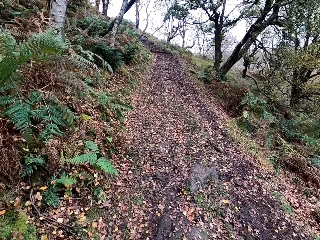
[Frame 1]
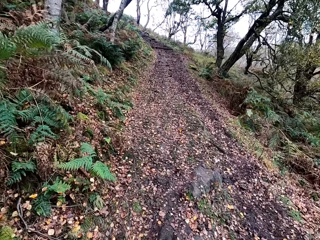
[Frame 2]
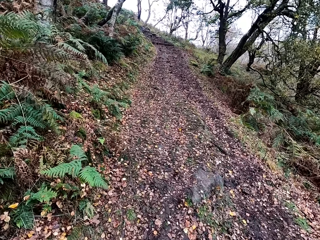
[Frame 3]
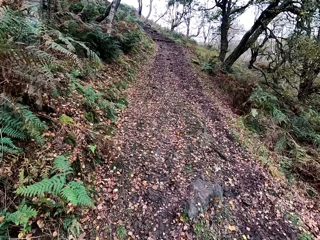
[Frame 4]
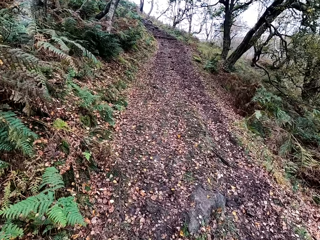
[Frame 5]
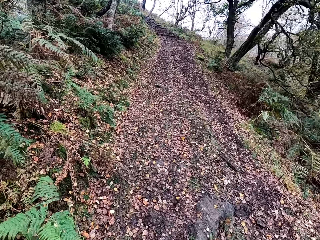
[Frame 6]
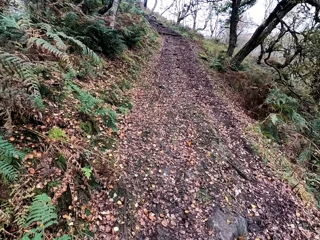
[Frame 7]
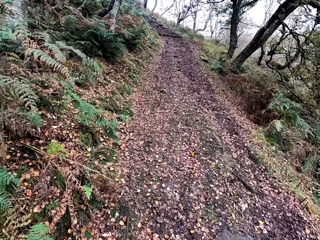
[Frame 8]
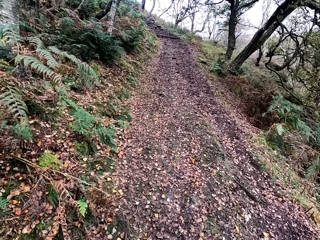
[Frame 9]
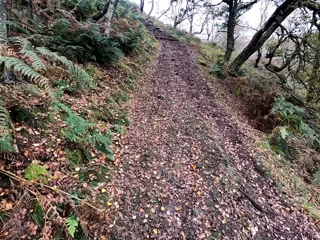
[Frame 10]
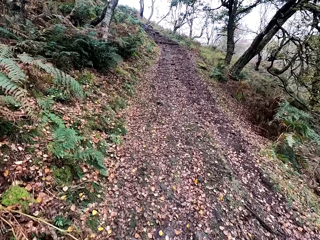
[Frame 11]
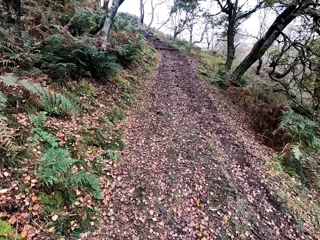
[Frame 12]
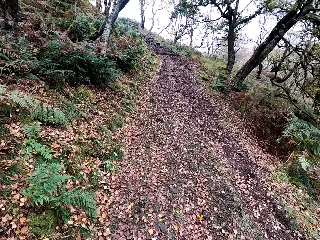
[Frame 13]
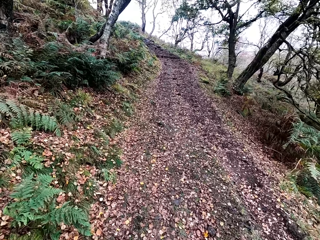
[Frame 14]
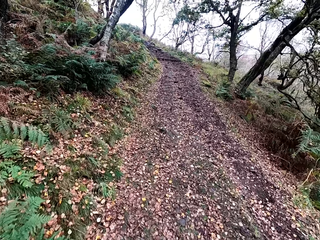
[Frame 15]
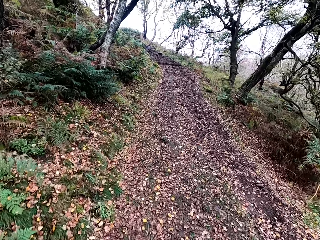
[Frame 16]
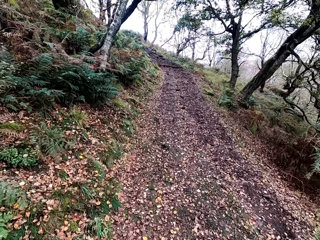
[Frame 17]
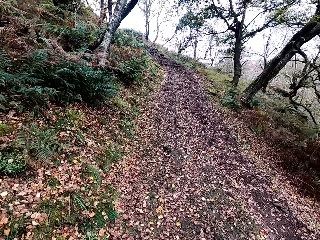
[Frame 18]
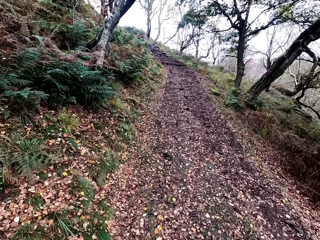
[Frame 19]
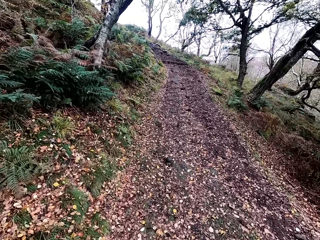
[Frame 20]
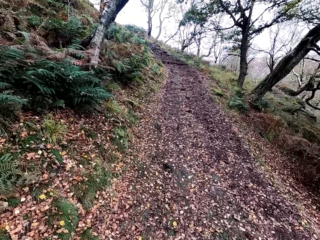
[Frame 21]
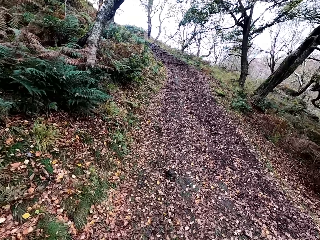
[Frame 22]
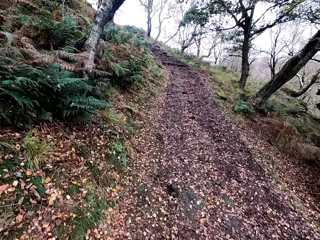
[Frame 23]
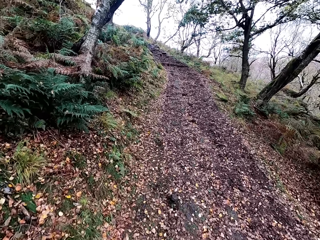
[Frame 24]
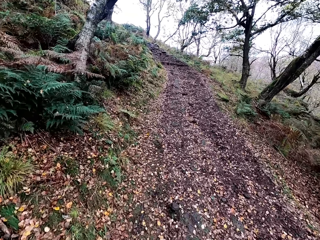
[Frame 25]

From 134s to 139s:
The camera wearer climbs a mountain.

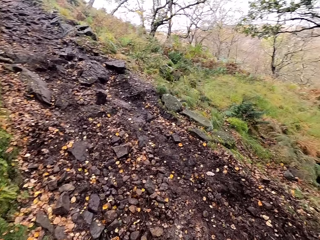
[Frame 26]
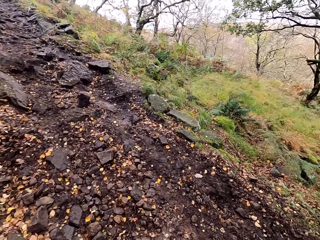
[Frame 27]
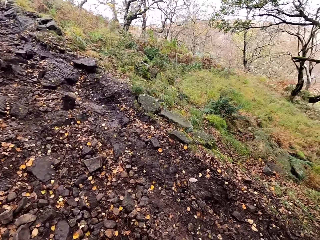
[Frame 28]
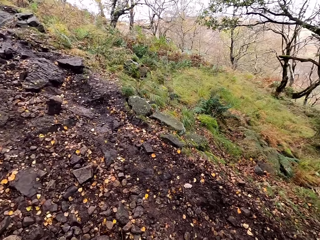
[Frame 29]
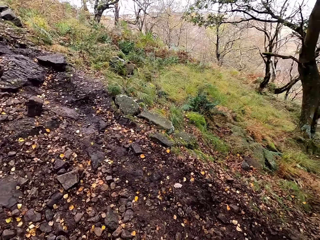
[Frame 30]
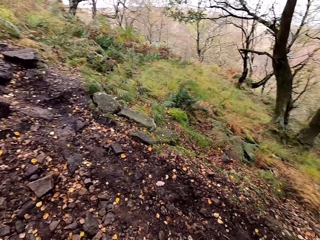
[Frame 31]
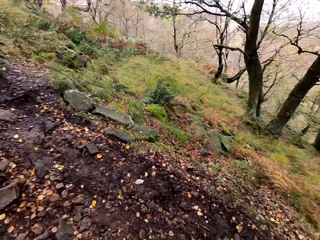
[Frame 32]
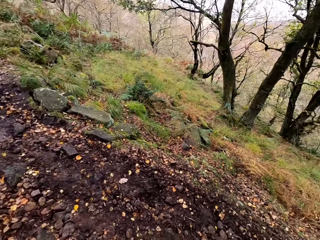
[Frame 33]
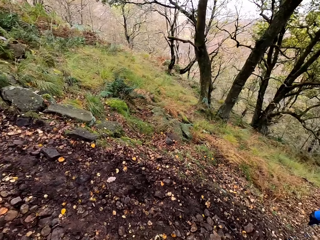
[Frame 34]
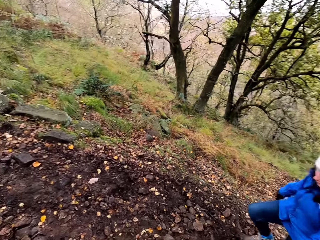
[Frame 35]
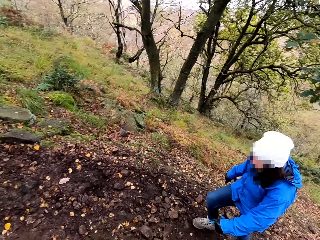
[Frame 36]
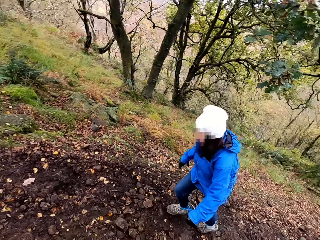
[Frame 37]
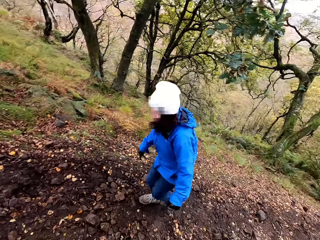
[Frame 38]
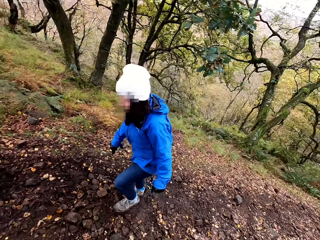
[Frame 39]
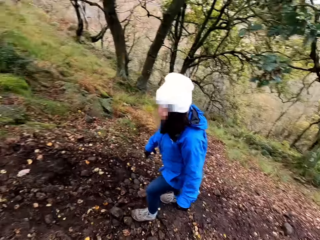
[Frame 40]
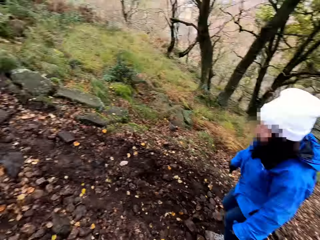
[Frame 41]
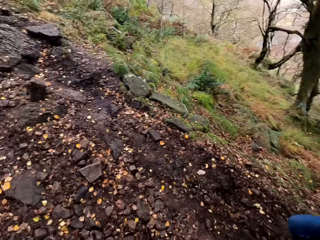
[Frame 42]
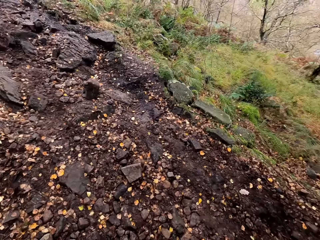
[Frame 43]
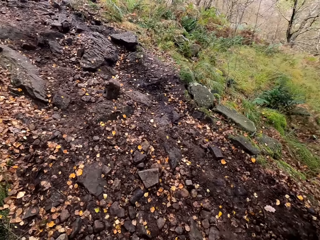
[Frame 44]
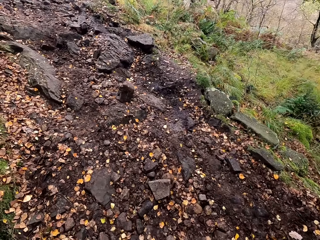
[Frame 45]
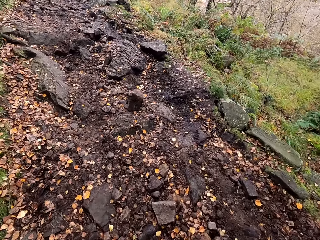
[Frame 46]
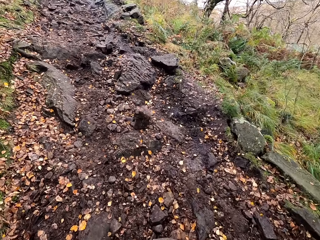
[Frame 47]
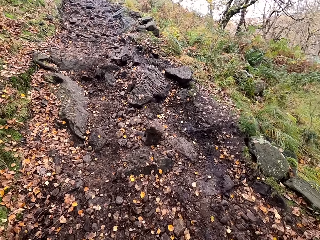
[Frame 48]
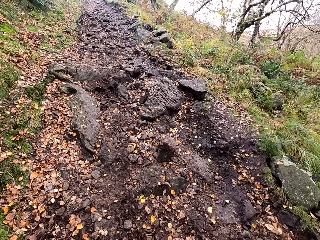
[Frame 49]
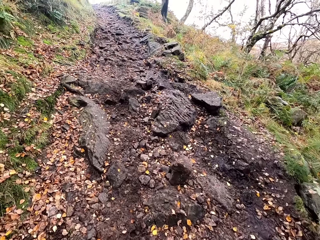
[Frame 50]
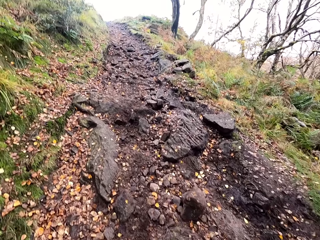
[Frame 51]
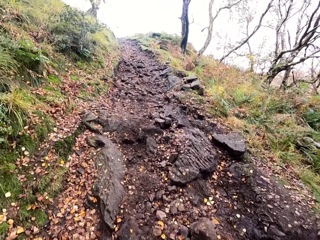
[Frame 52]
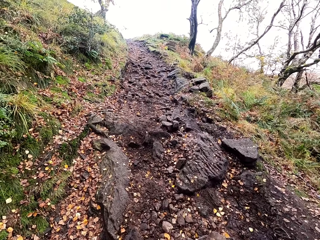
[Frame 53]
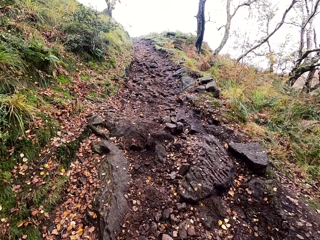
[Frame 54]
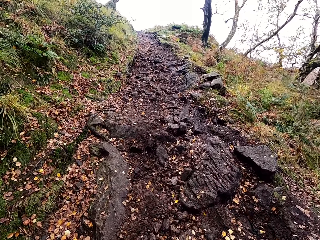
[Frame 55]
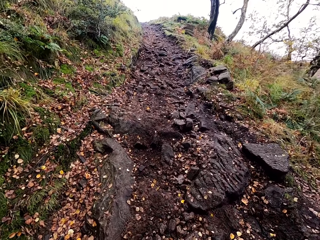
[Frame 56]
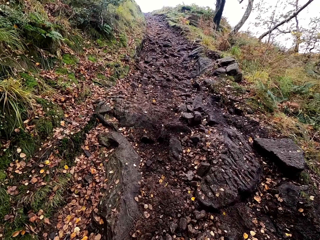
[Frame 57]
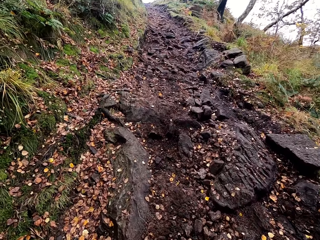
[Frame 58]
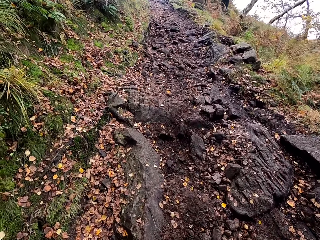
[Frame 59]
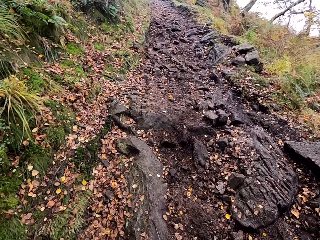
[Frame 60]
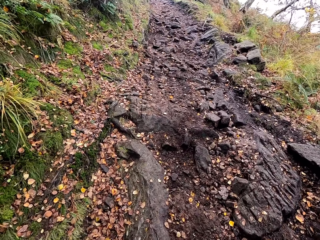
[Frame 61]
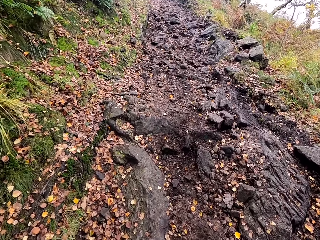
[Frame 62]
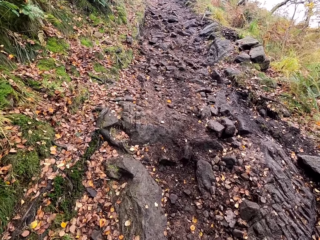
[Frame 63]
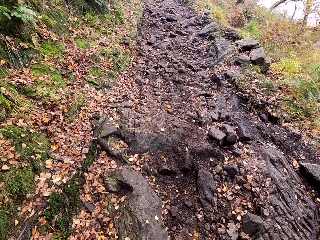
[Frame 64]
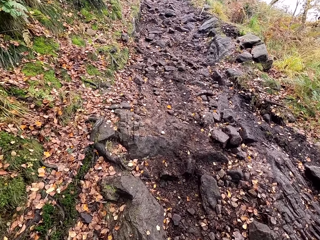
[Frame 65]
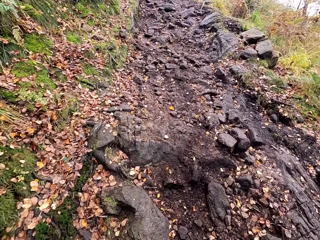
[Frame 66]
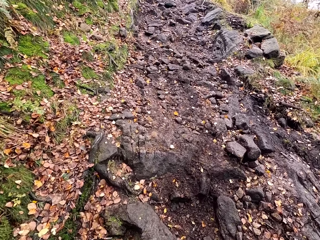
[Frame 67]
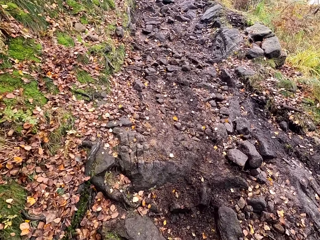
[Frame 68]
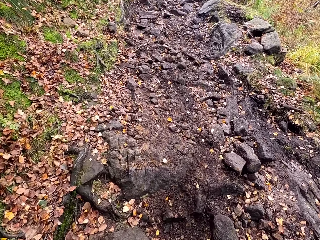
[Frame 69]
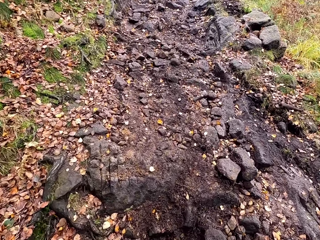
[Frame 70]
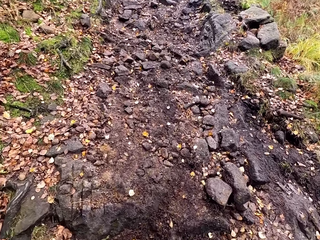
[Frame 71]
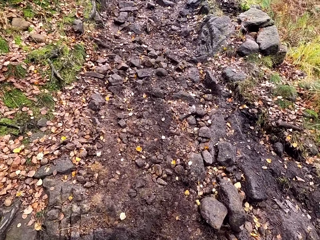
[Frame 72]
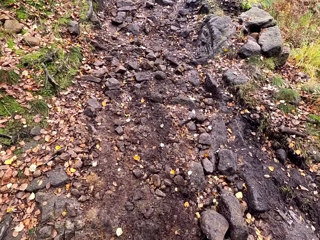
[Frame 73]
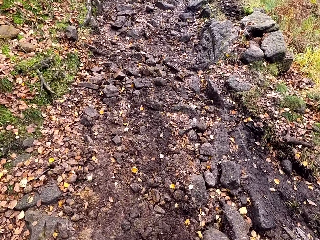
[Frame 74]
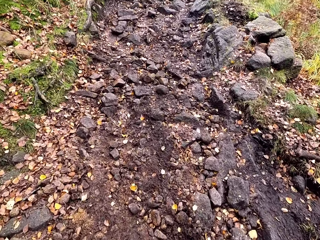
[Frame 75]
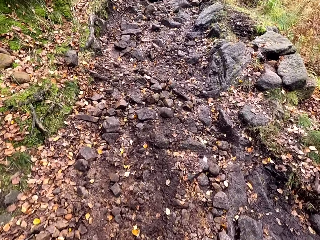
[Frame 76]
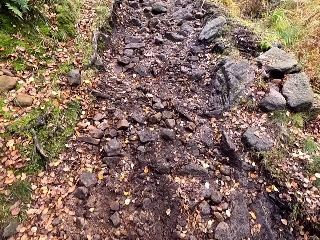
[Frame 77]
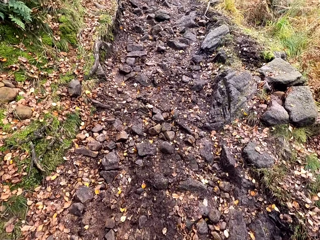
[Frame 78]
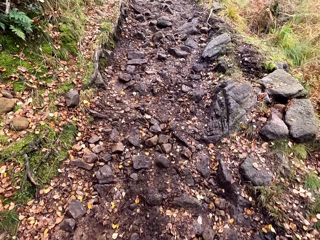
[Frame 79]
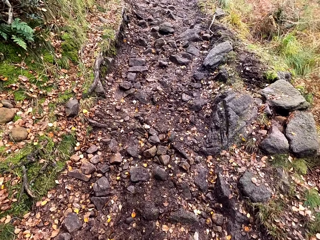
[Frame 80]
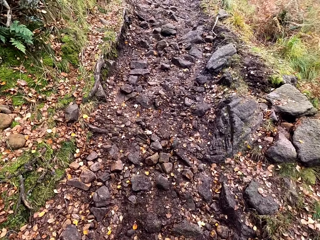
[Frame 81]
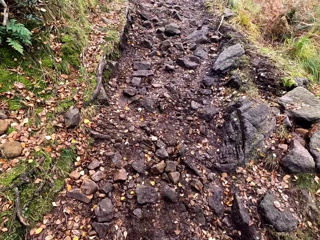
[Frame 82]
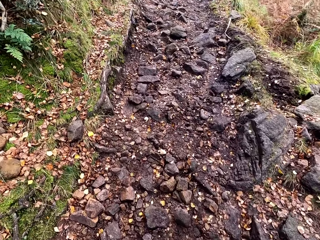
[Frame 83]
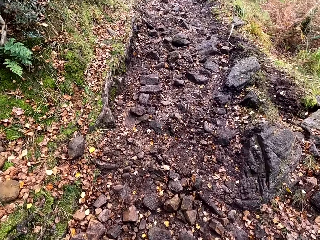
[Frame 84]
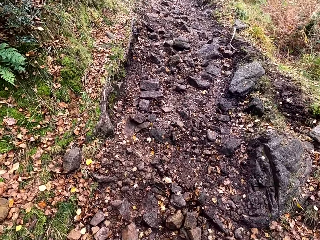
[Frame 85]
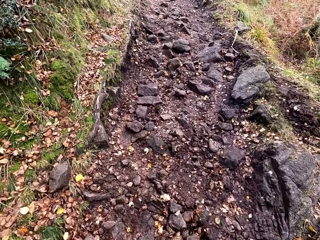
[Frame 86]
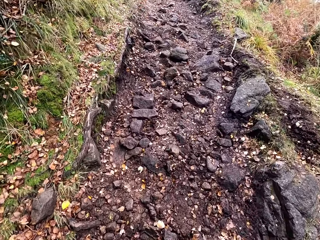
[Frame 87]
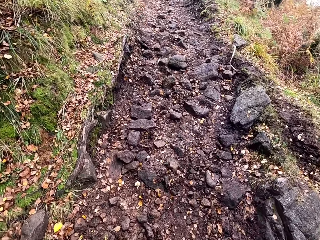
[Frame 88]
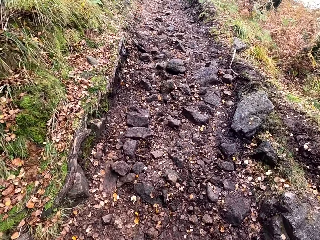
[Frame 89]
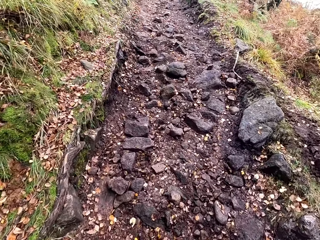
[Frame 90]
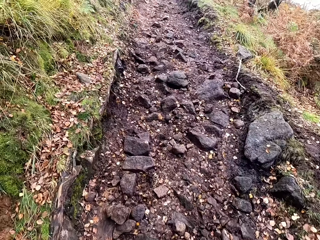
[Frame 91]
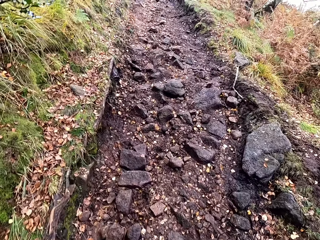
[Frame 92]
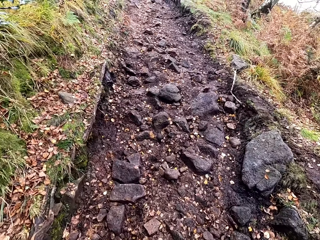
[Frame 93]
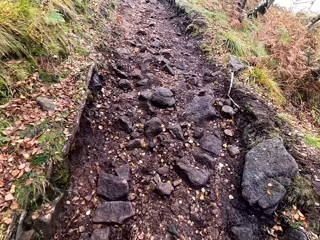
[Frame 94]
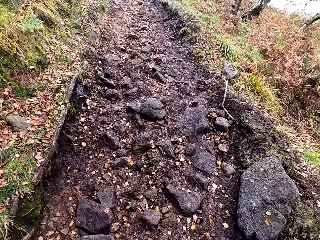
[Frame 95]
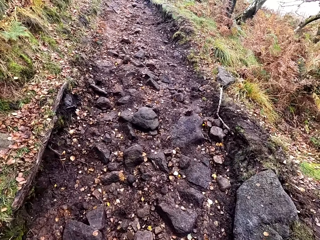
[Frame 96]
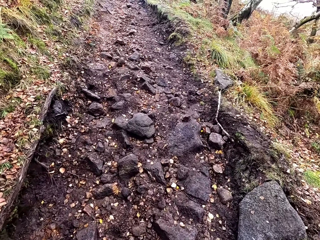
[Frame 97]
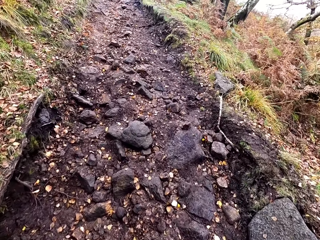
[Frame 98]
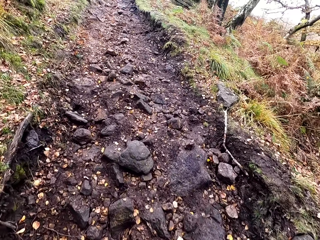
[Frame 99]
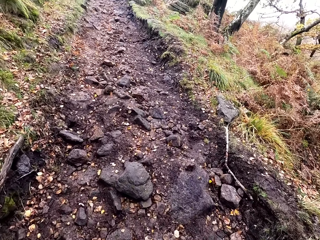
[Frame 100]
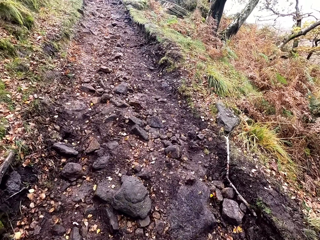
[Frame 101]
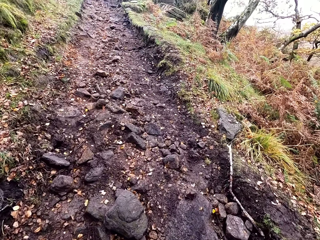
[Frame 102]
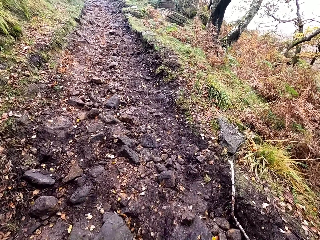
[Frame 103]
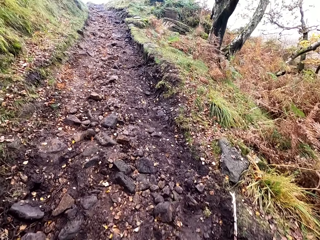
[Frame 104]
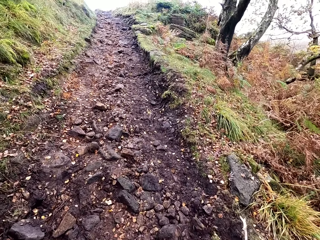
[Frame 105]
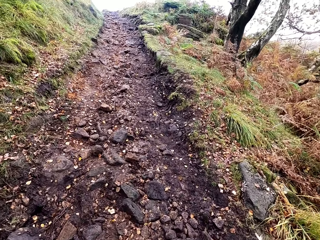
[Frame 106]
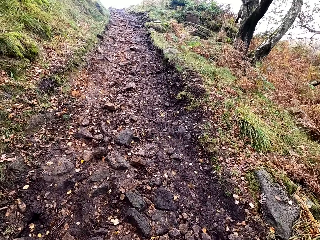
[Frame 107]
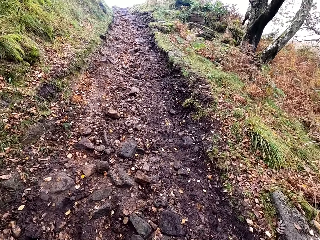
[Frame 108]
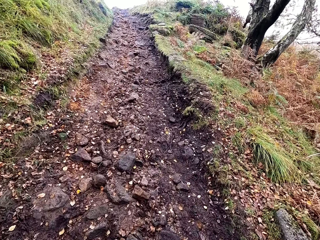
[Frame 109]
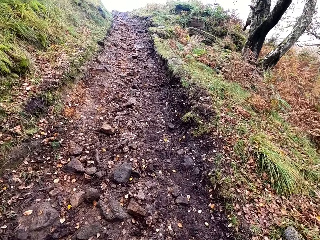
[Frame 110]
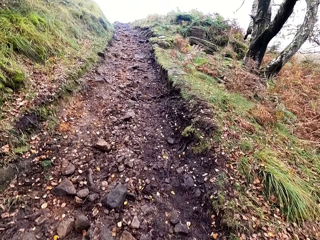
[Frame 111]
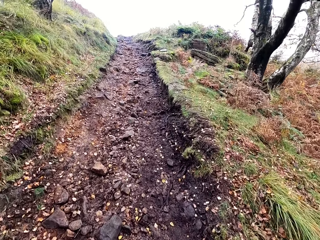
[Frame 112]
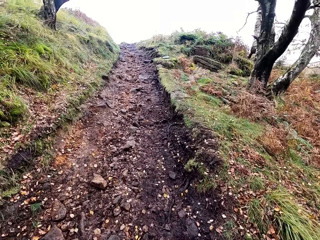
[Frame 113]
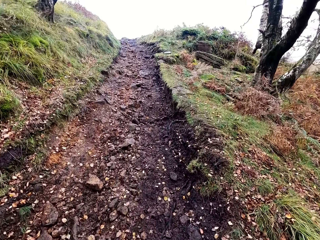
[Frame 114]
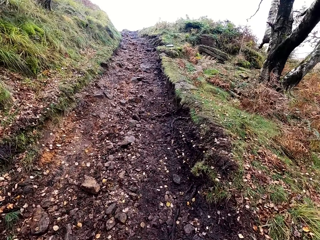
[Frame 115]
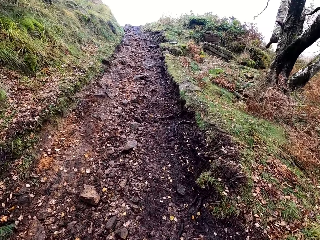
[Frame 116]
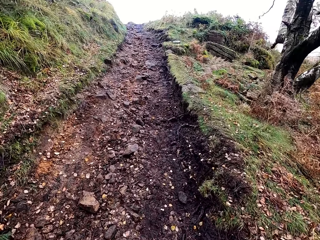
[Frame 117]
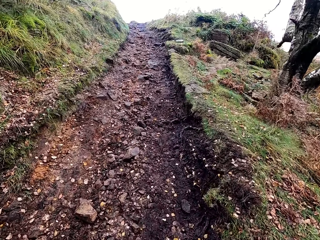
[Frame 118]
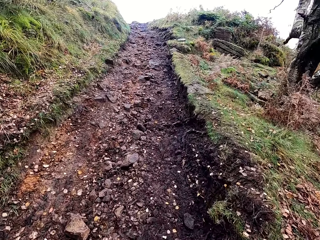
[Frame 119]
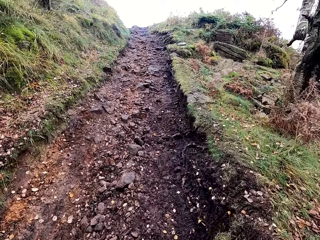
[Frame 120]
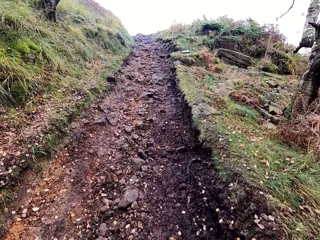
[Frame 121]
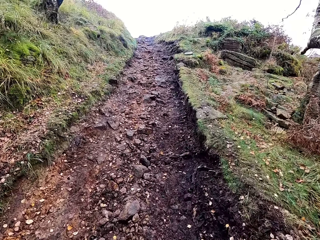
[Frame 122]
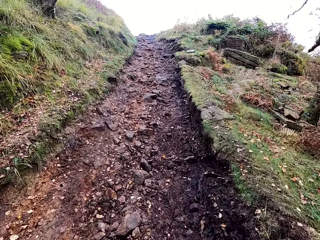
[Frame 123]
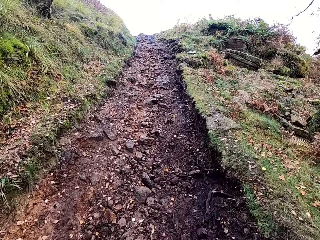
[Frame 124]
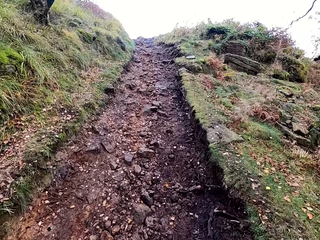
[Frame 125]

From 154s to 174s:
The camera wearer turns around. A person climbs a mountain. The camera wearer turns around. They climb the mountain. They converse with the person. They climb the mountain. They converse with the person. They climb the mountain.
